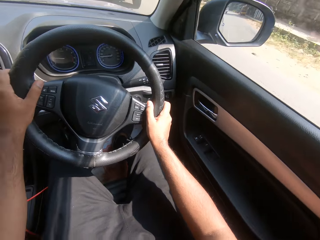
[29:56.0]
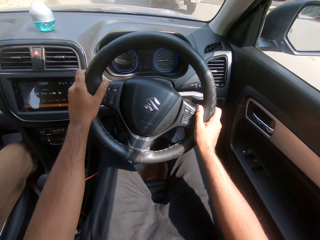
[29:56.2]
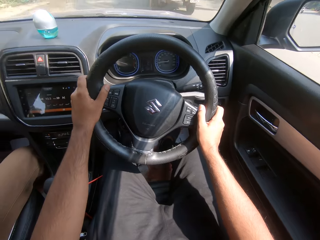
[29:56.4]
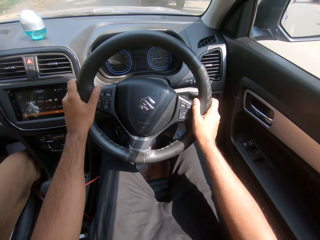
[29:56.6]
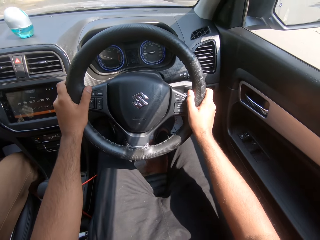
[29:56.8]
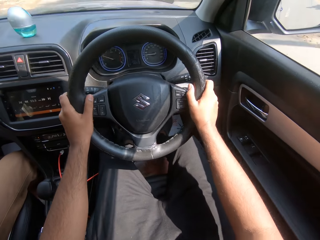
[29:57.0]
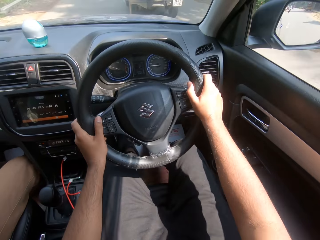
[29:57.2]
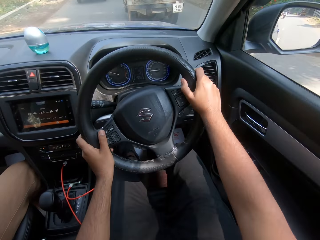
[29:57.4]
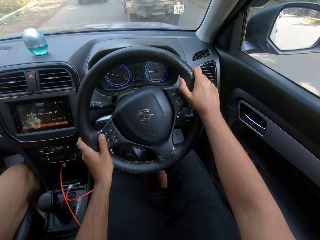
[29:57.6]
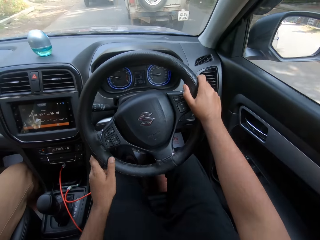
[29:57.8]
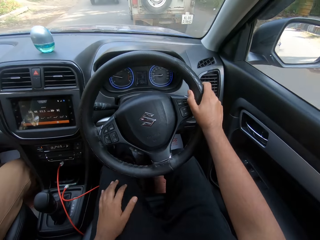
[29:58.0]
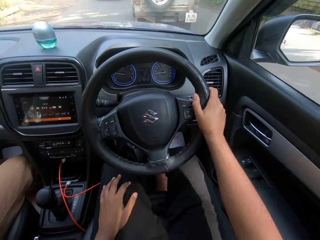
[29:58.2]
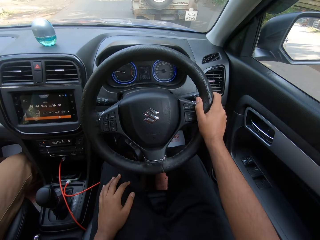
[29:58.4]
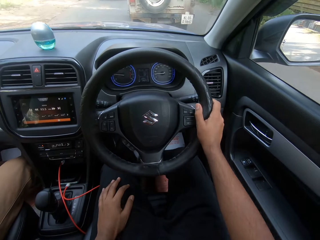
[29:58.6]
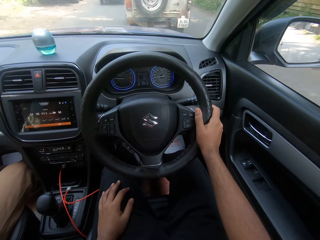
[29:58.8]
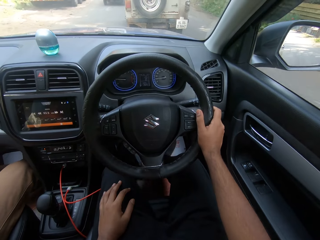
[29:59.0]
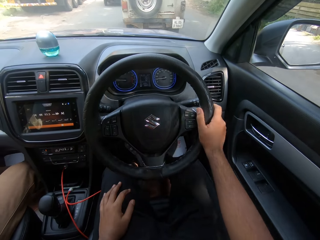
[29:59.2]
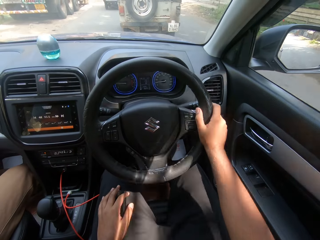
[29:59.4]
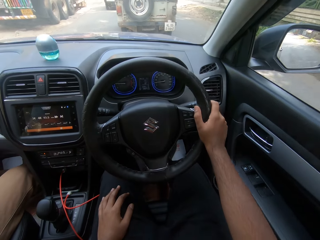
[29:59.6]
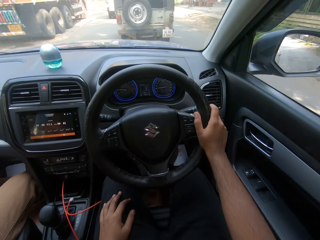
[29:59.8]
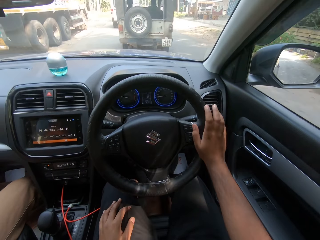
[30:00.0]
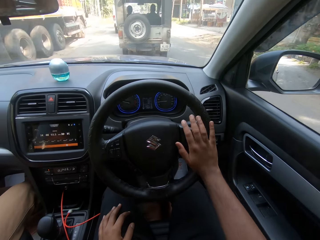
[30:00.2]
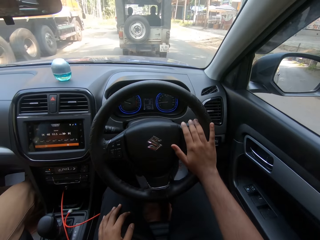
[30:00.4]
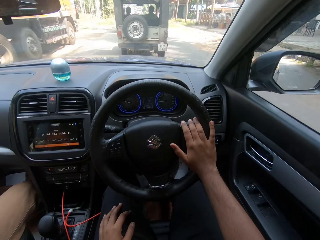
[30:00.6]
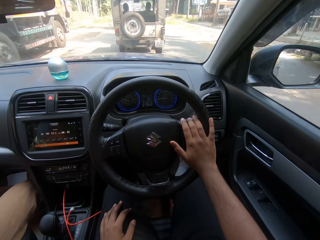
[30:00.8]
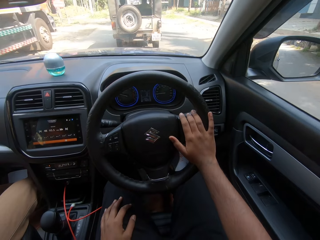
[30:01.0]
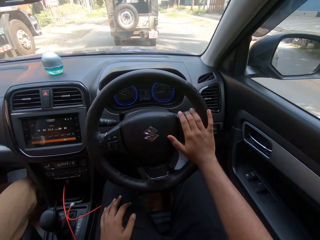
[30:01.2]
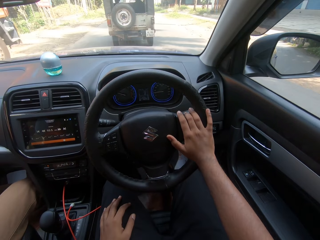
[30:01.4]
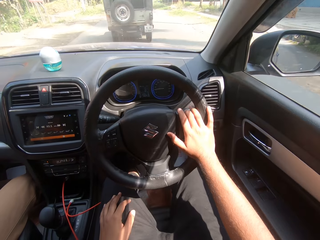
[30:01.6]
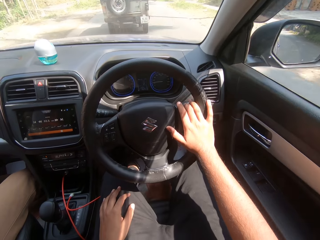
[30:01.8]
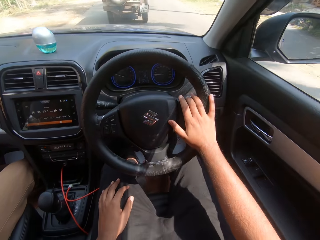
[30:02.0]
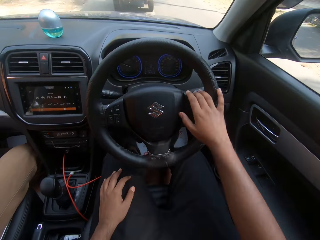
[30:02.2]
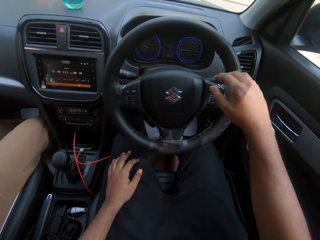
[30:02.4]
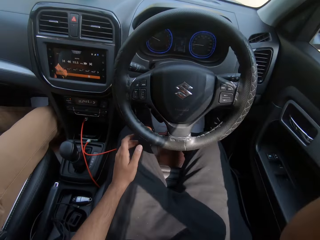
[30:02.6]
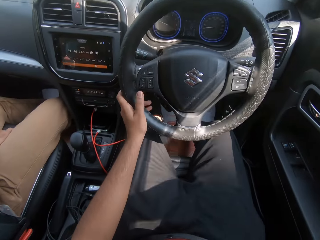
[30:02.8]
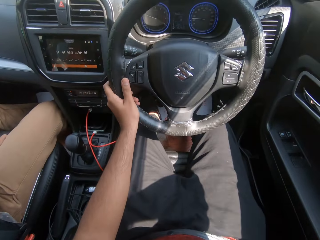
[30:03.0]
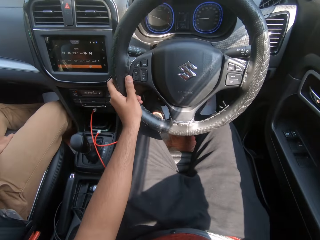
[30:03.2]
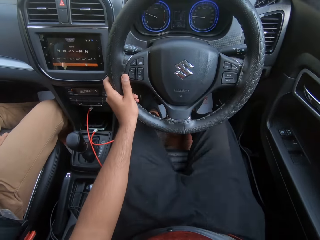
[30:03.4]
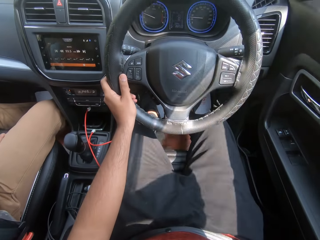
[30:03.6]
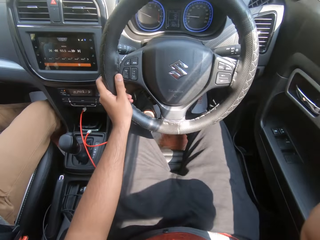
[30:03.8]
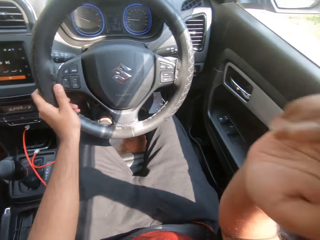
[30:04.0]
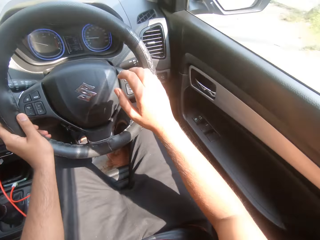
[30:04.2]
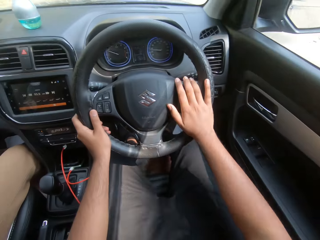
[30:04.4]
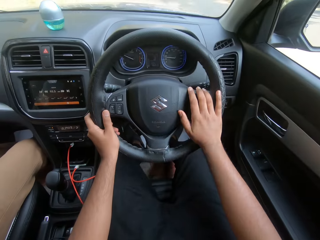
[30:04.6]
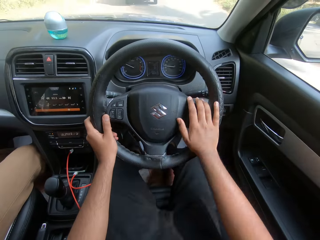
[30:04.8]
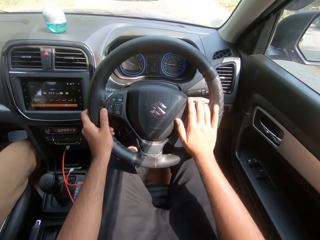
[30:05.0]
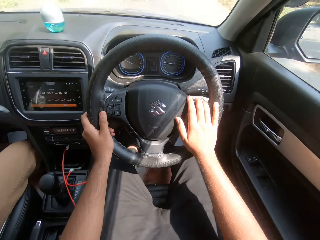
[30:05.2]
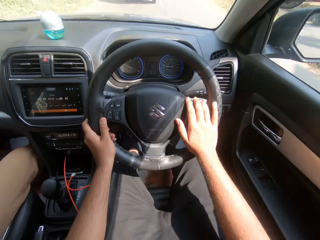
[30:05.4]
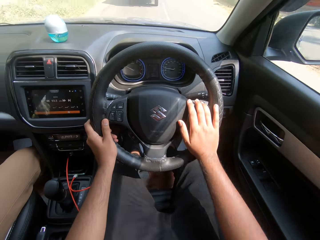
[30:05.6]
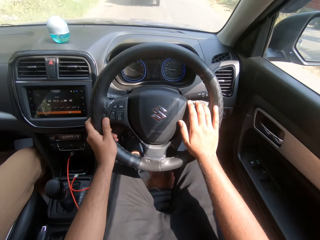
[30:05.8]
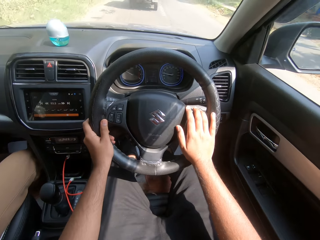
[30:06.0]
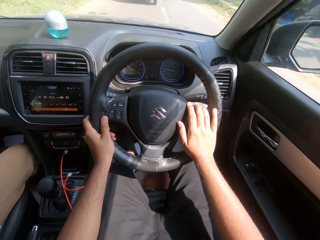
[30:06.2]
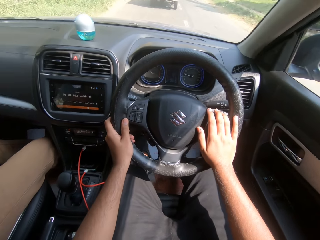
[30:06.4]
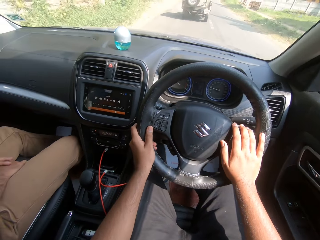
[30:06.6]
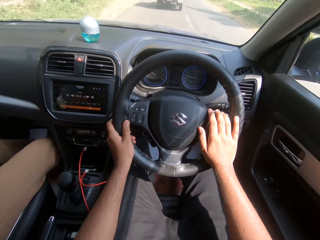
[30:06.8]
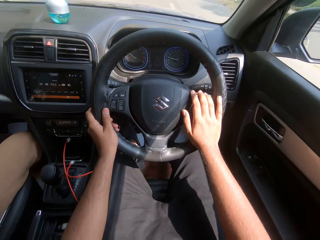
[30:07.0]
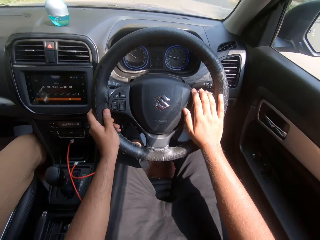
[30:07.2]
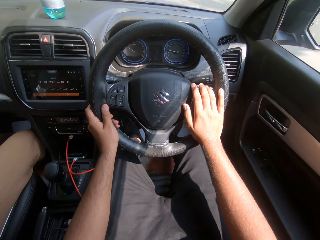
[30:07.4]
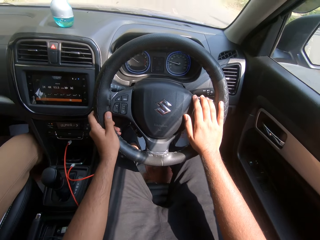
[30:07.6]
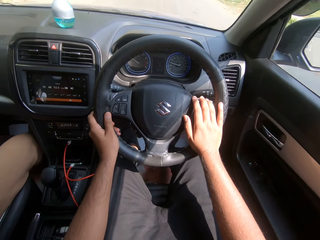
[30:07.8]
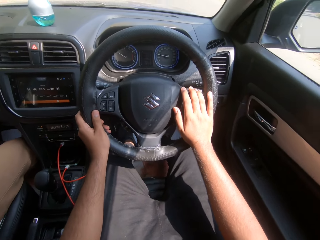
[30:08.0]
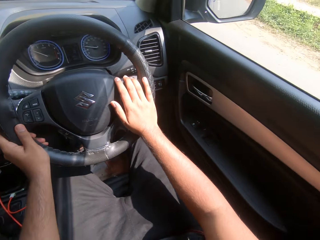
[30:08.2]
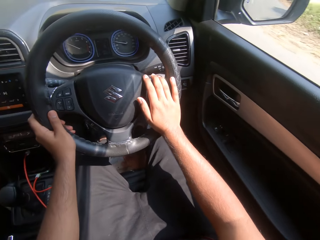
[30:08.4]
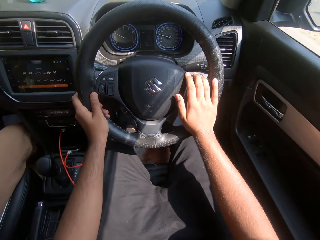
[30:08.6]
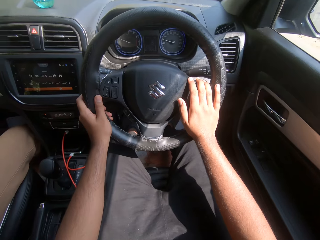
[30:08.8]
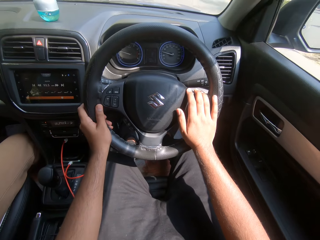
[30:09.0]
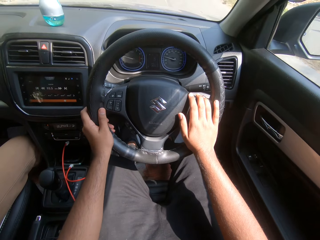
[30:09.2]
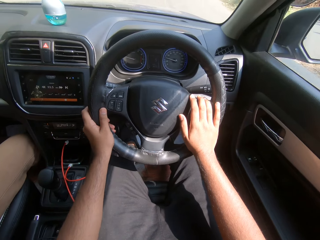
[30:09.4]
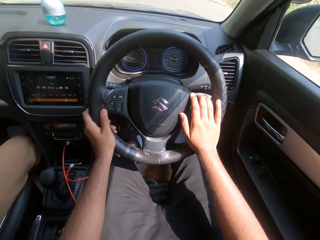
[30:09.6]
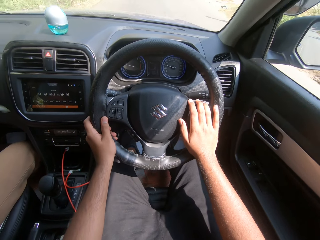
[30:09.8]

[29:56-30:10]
The camera wearer drives the car with his right hand on the car steering. He drives the car with his left hand on the car steering. He touches his head with his right hand. He drives the car with both hands on the car steering.

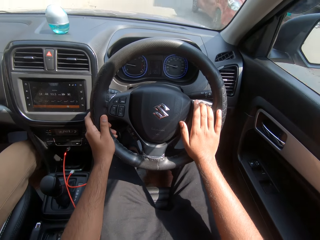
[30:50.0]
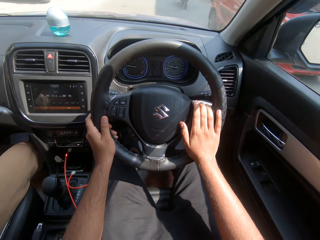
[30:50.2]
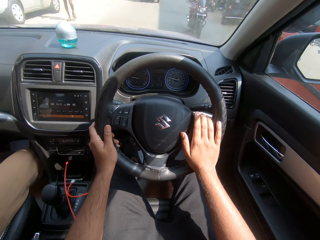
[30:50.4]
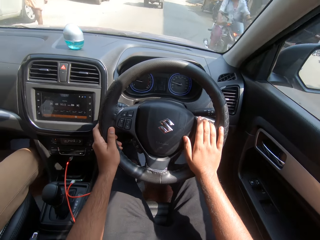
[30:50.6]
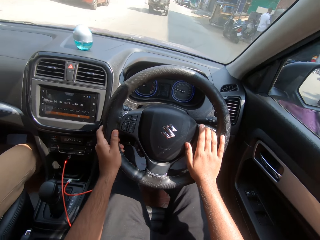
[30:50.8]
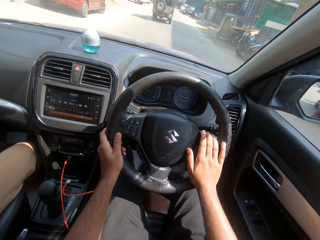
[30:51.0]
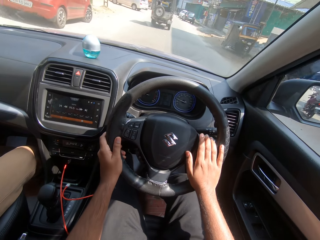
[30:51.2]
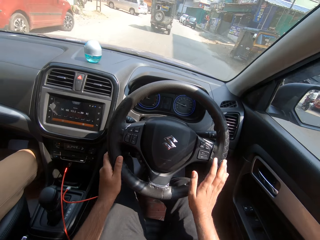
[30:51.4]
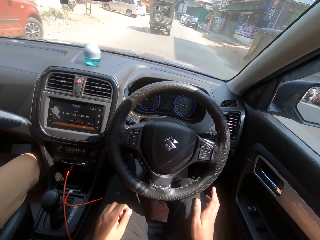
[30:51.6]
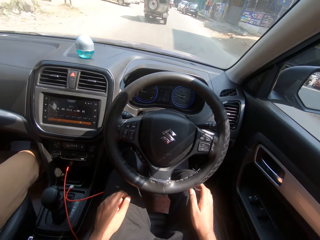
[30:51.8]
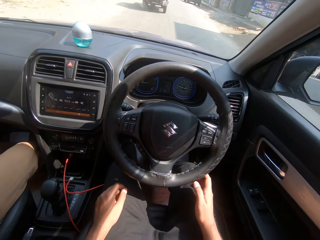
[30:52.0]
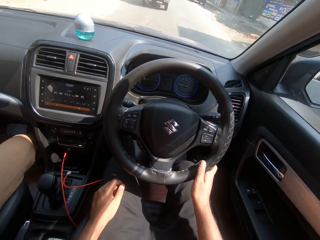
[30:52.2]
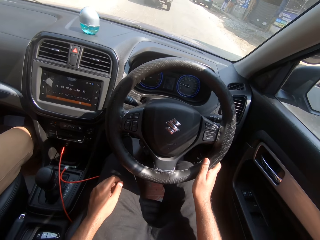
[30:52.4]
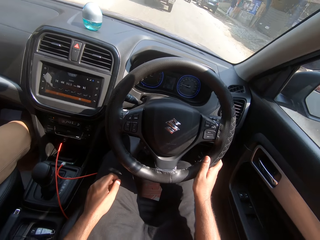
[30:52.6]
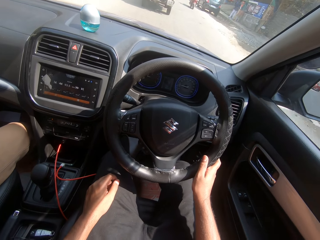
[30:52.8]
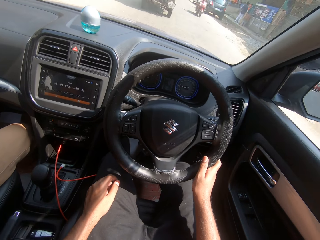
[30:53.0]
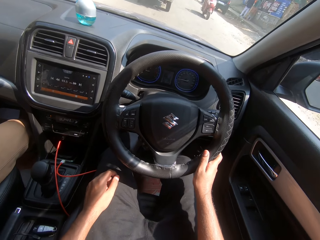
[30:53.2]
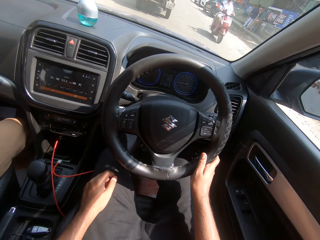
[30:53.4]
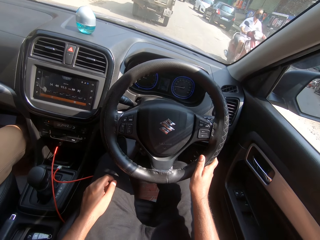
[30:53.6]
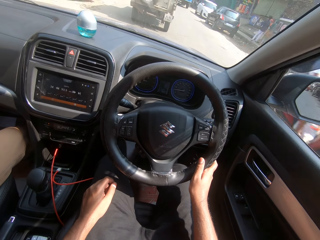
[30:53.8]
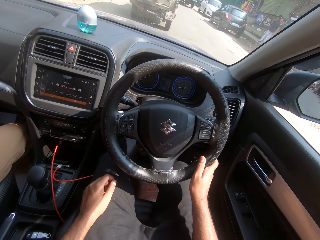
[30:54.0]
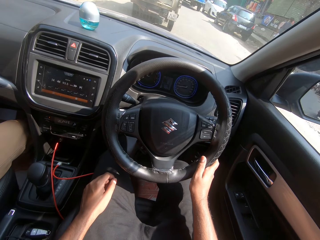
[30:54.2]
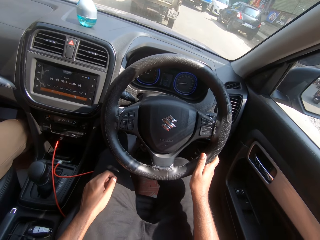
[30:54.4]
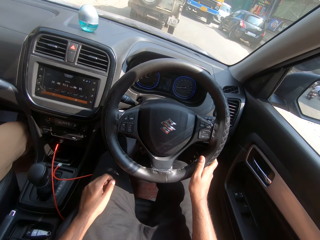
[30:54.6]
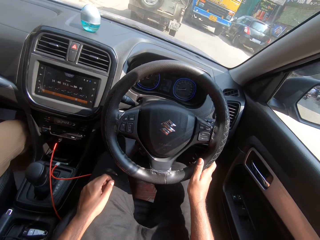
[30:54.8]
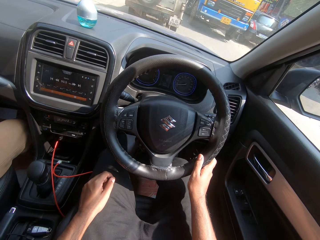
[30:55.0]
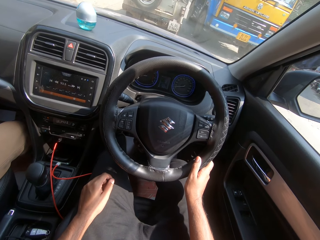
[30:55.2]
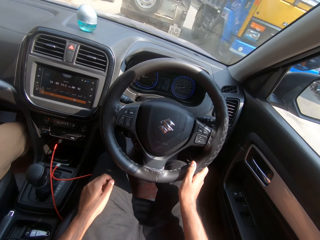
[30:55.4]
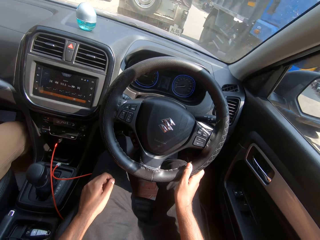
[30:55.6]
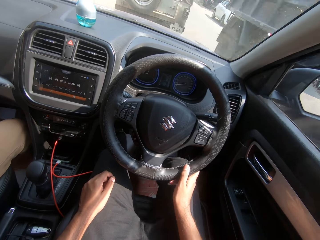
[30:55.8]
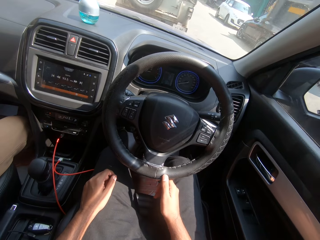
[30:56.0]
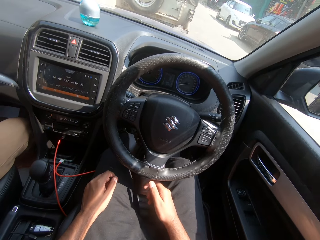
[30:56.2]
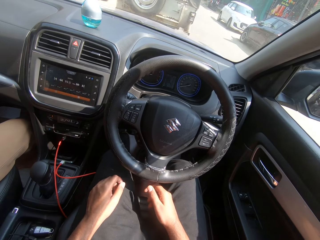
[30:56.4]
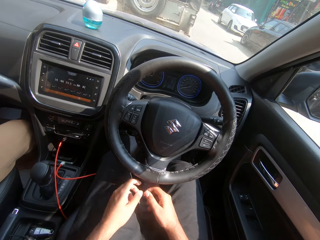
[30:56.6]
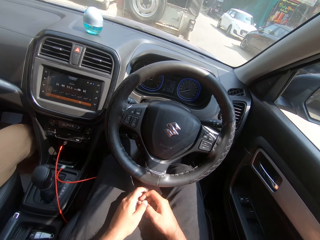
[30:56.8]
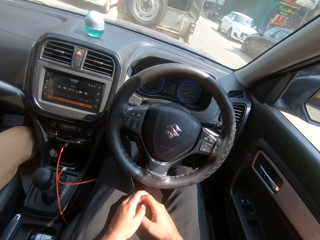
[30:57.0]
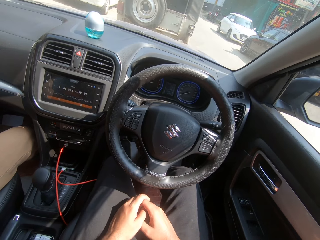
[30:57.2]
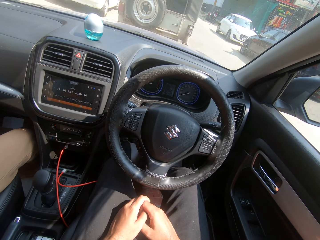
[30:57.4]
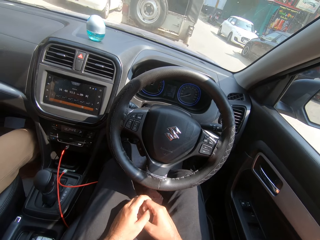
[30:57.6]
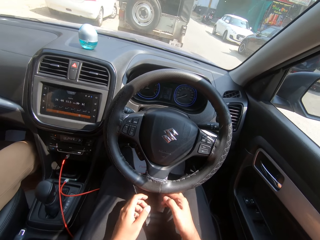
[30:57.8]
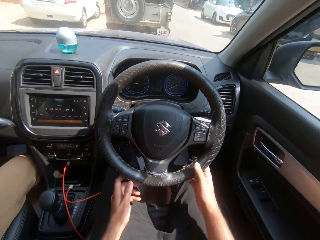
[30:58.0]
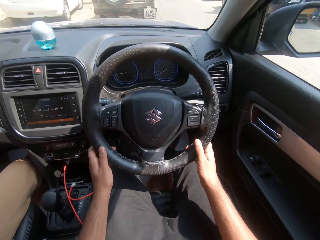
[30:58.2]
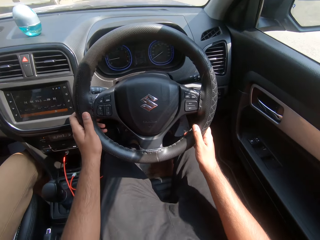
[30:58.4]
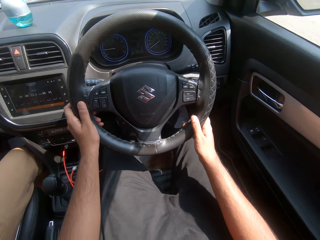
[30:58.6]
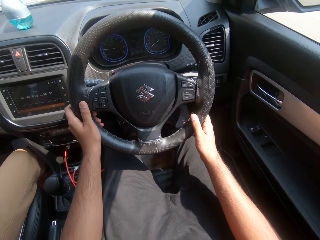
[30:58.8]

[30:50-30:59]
The camera wearer drives the car with his right hand on the car steering. He drives the car with both hands on the car steering.
